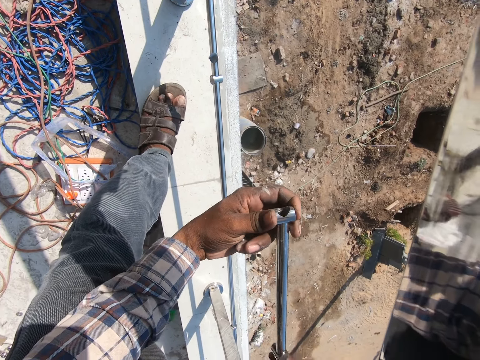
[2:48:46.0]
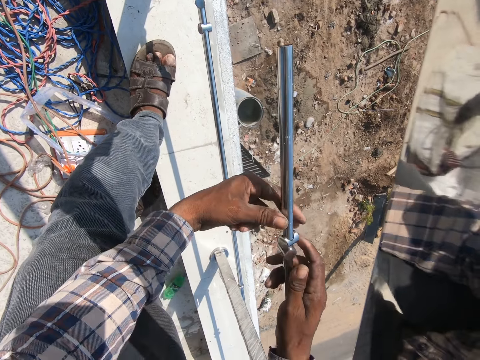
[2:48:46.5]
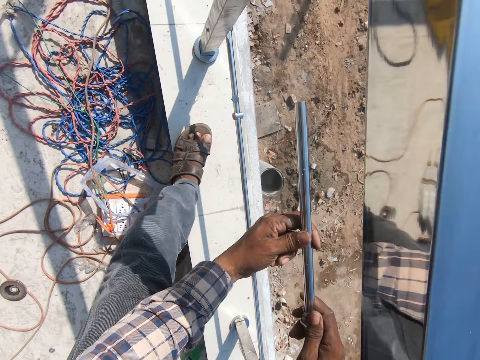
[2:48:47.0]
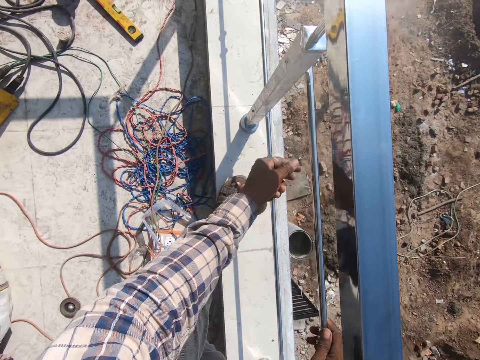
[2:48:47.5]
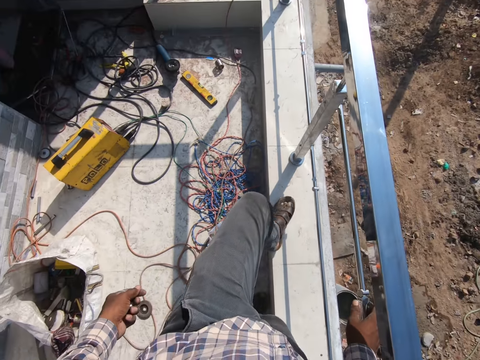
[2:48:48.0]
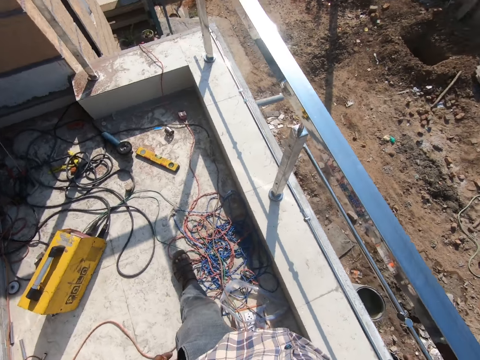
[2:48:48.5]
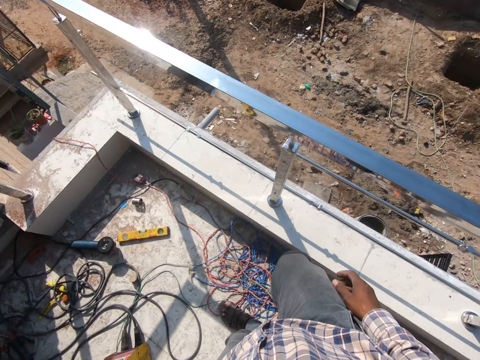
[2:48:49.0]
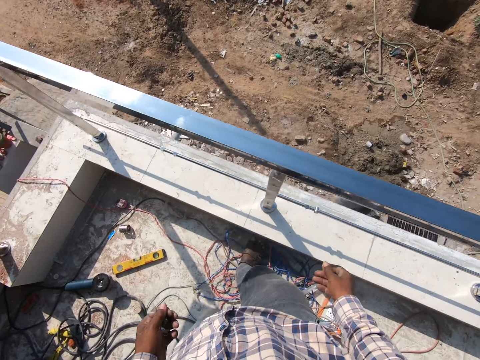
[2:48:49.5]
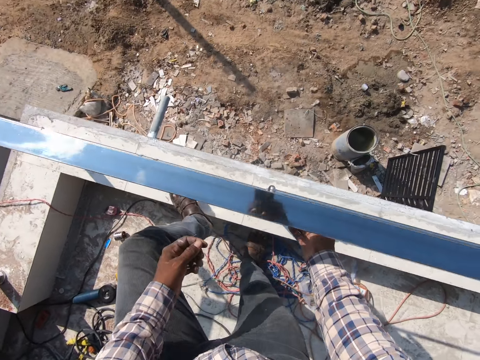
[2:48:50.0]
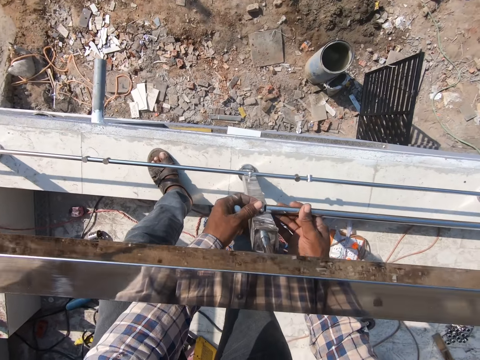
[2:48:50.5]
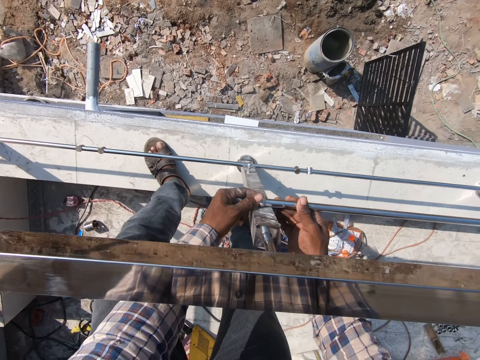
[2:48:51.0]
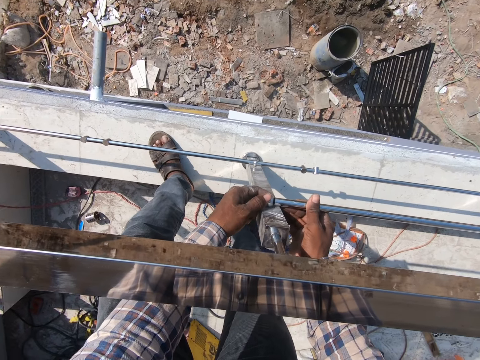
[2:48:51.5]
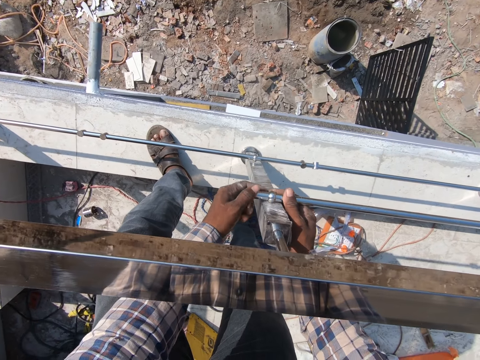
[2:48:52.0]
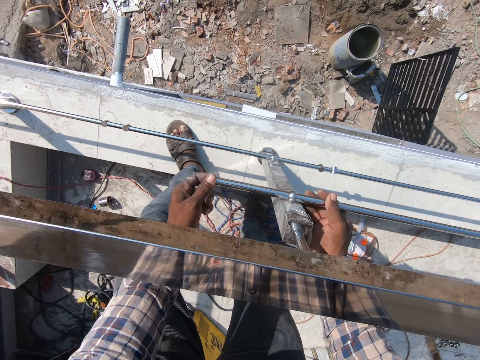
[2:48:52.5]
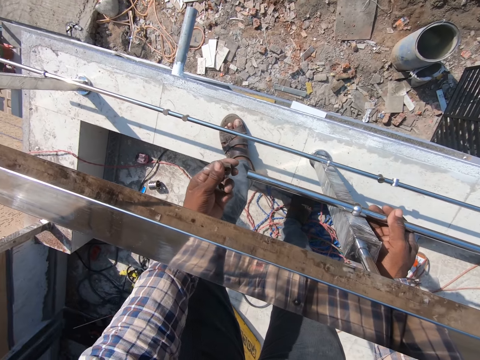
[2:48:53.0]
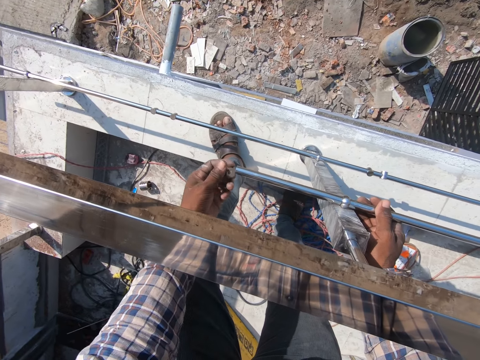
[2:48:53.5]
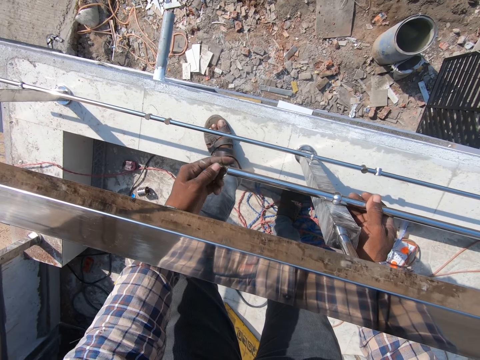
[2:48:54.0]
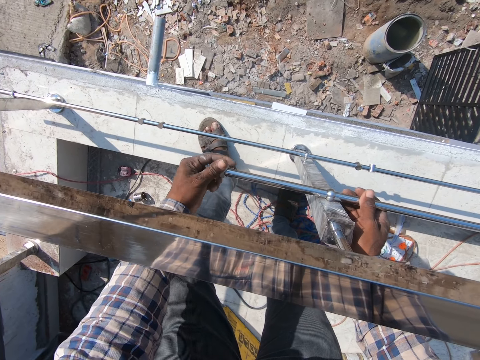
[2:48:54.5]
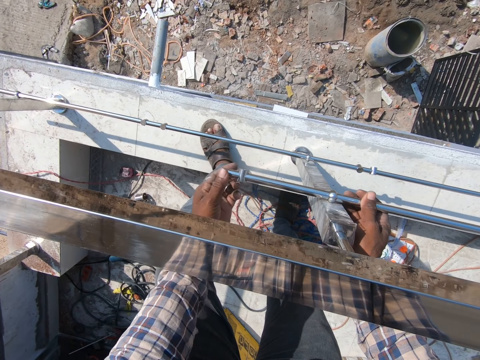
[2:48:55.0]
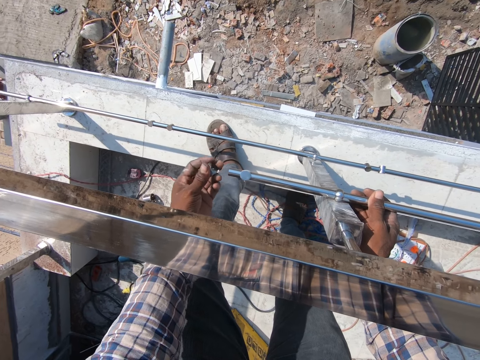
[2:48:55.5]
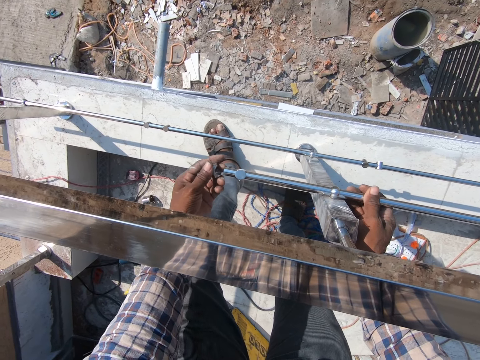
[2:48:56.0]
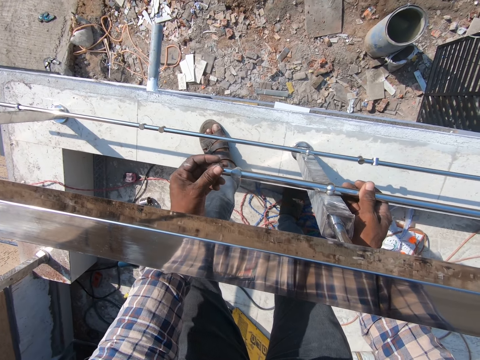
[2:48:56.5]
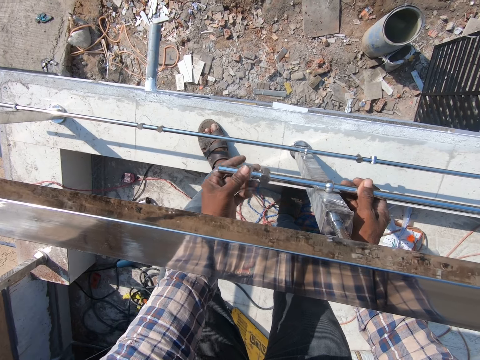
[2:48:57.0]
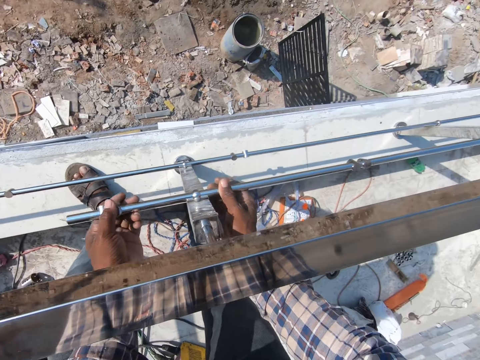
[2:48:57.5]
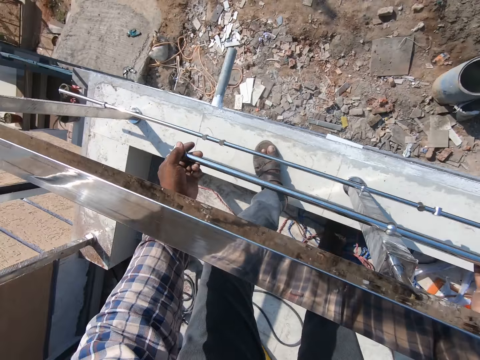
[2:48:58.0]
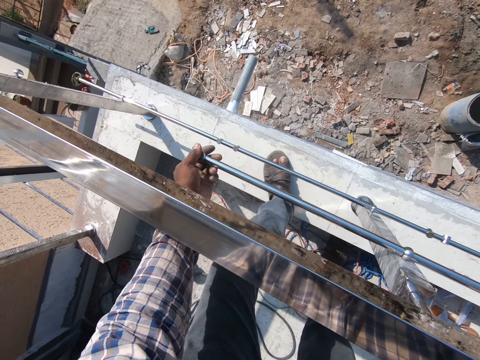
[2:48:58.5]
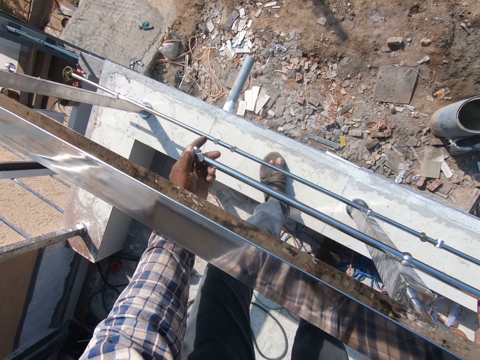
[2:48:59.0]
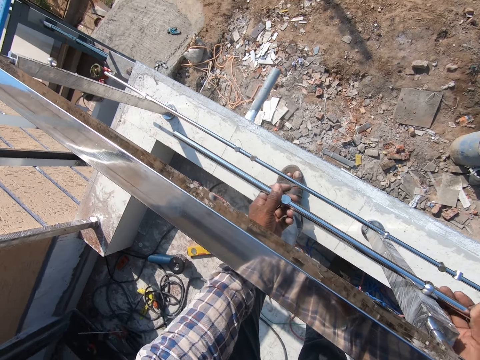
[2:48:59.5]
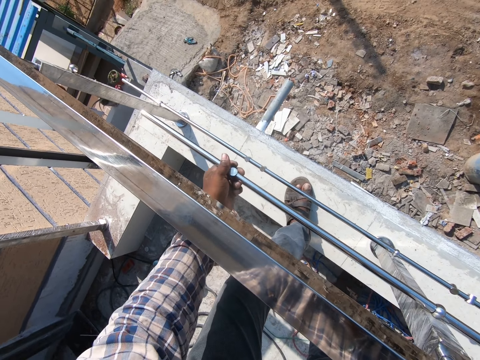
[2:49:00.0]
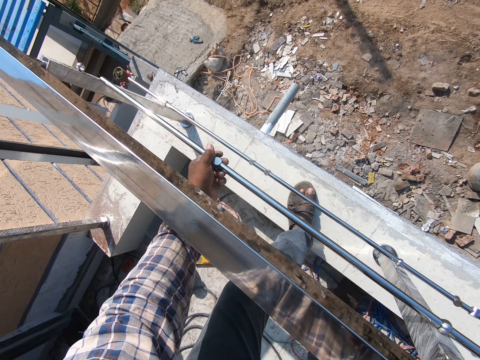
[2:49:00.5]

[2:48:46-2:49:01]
The camera wearer walks in the compound. They fix the metal connectors on the metal rod. They put a bonnet in the metal. They adjust the metal rod.

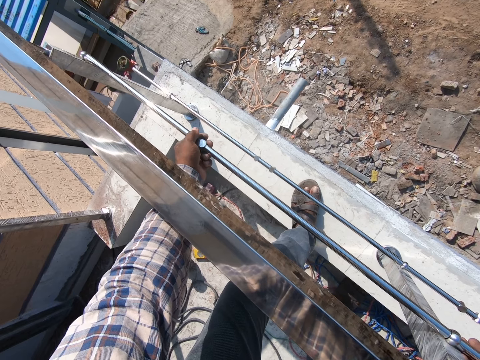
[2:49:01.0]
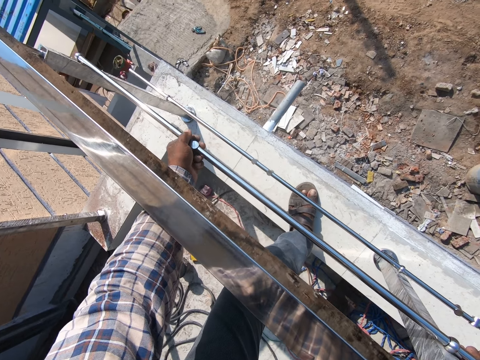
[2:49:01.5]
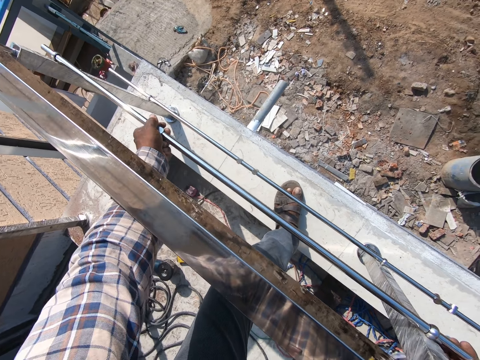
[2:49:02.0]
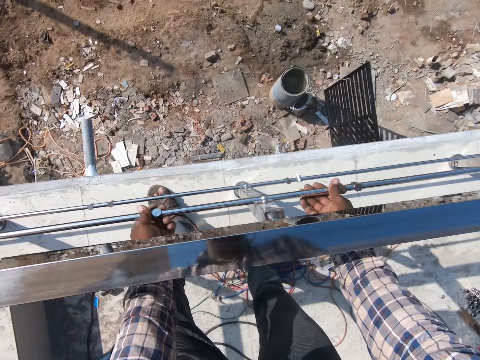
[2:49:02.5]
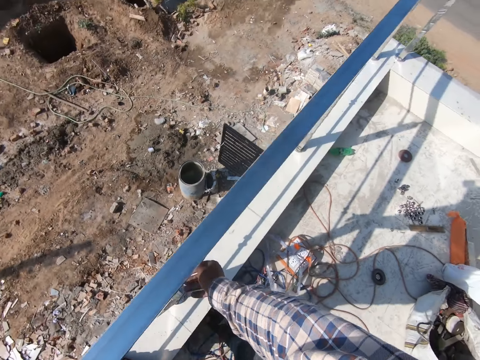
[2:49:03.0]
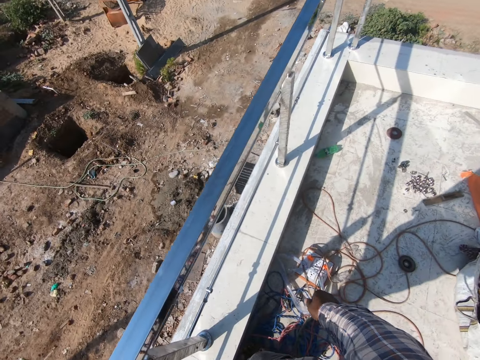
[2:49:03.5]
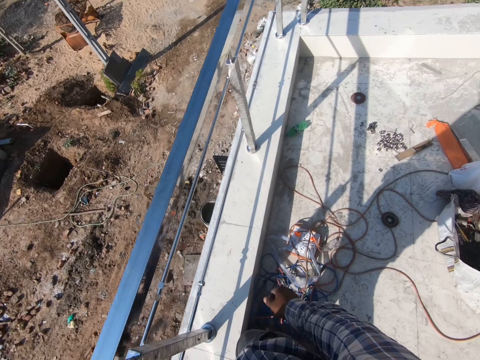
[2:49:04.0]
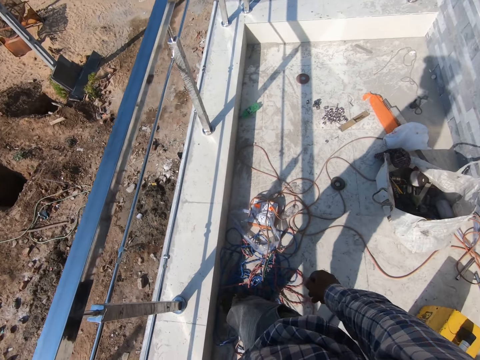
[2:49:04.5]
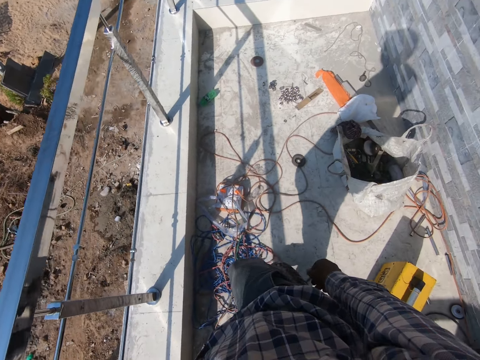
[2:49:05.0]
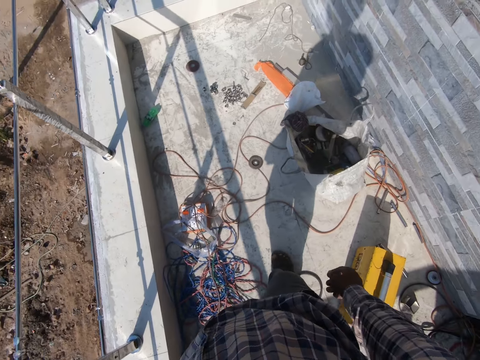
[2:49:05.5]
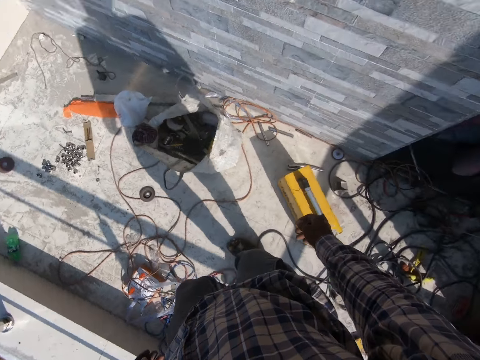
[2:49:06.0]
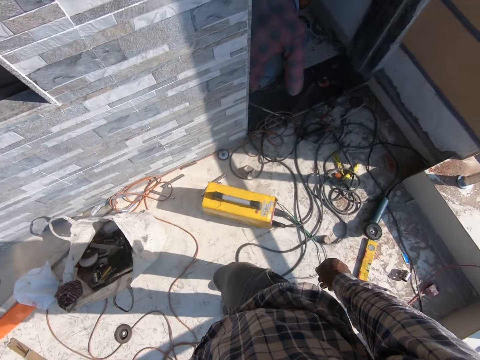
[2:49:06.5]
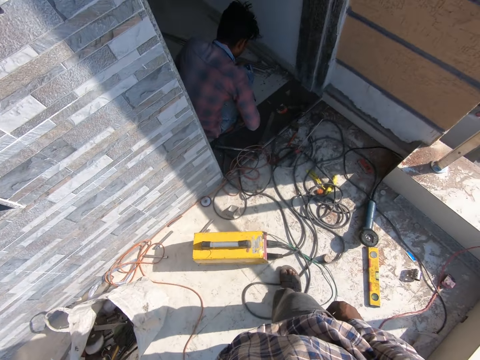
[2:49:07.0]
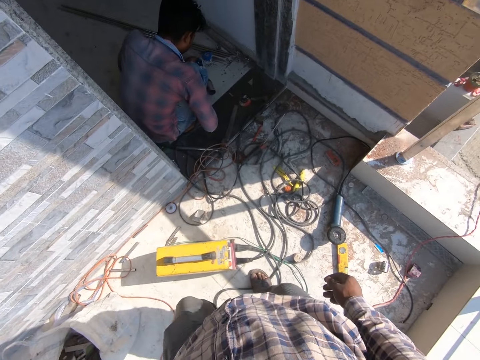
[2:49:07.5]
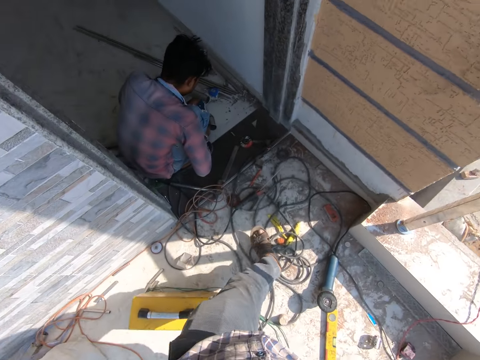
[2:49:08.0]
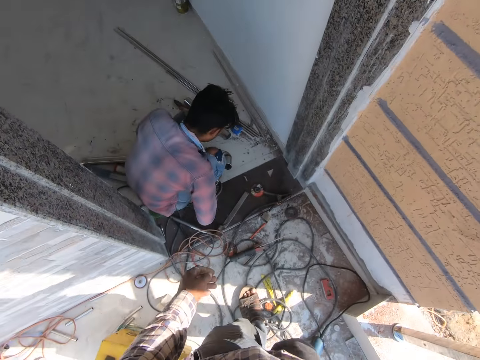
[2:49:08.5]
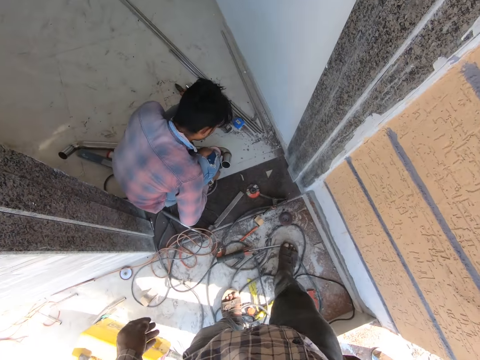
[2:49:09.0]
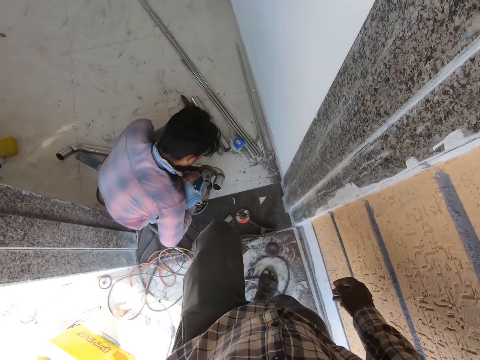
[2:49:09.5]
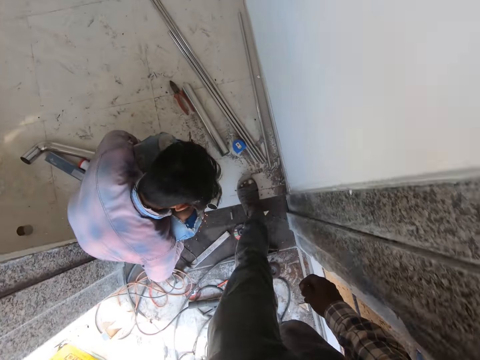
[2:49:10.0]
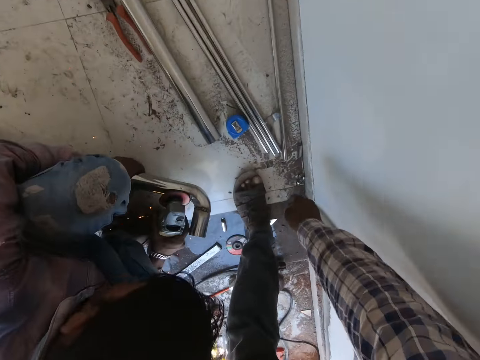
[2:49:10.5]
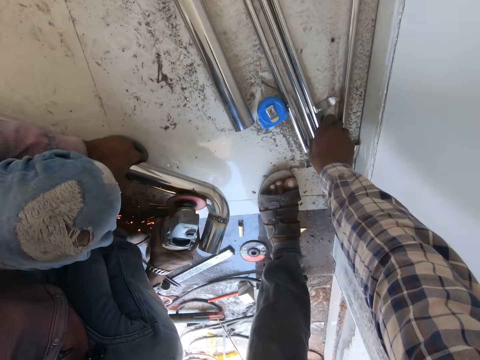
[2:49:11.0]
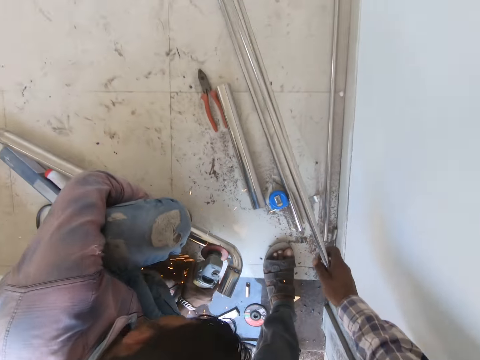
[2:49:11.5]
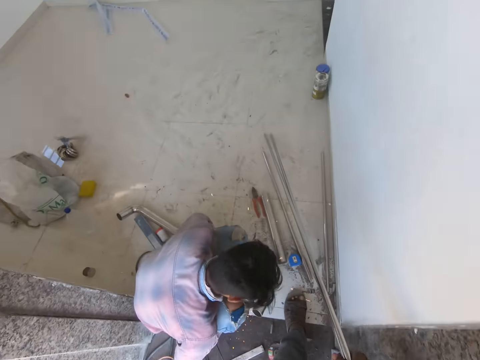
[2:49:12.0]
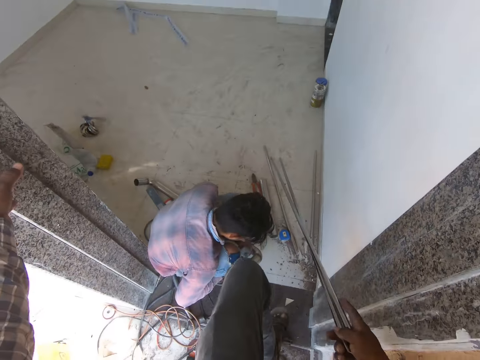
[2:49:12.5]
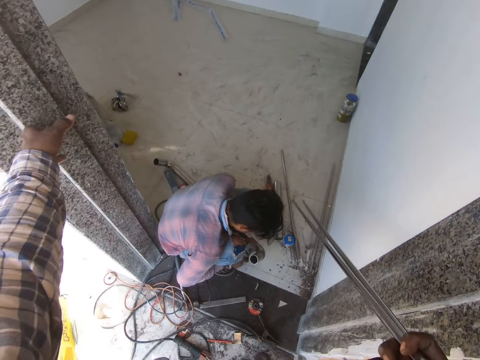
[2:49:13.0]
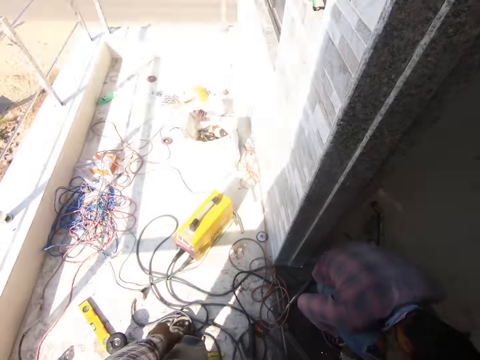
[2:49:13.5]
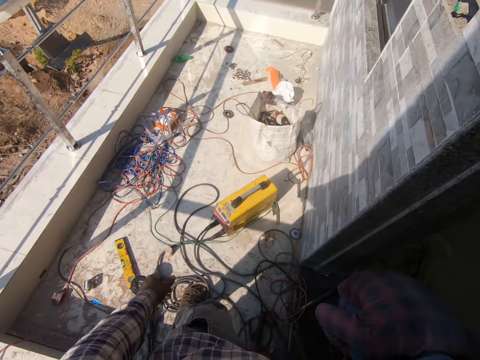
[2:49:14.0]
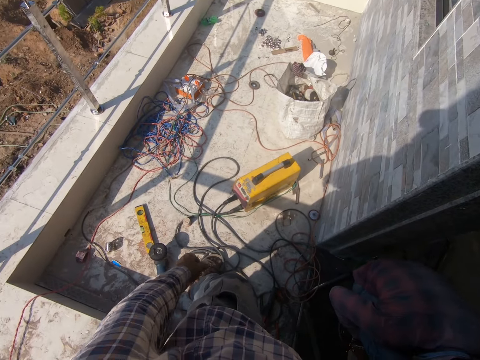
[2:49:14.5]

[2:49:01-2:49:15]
A person squats in the compound. The camera wearer walks in the compound. They walk in the house. They pick up the metal rods from the house.
